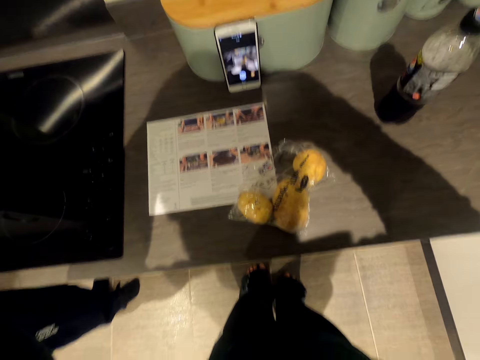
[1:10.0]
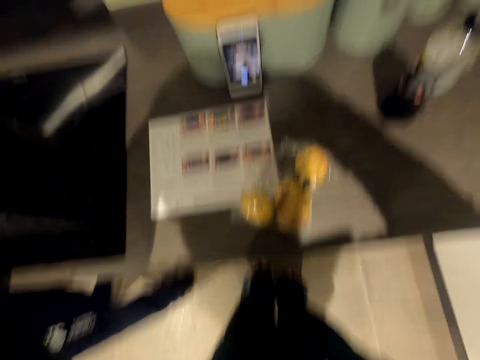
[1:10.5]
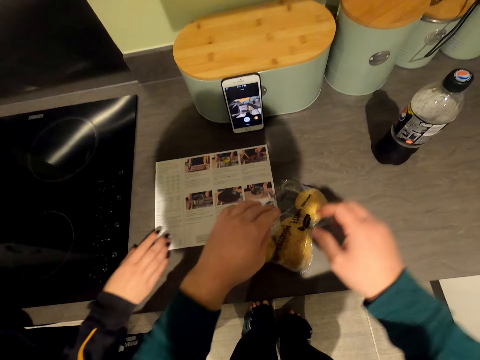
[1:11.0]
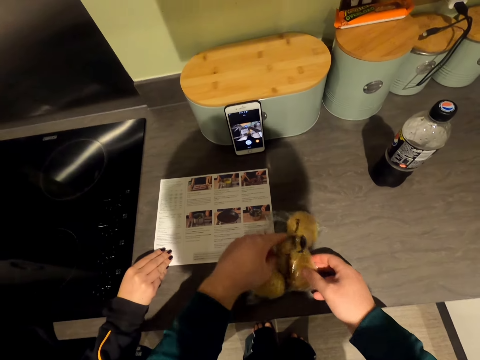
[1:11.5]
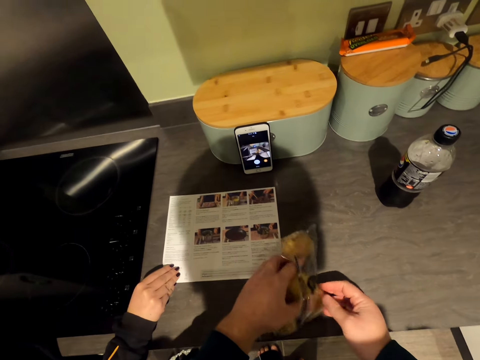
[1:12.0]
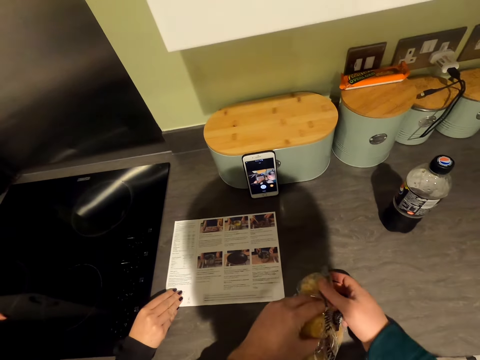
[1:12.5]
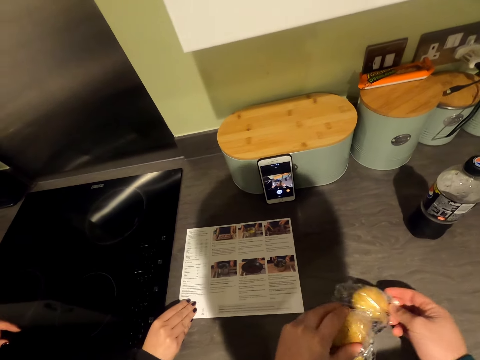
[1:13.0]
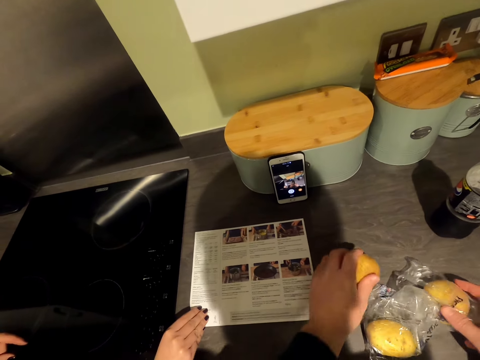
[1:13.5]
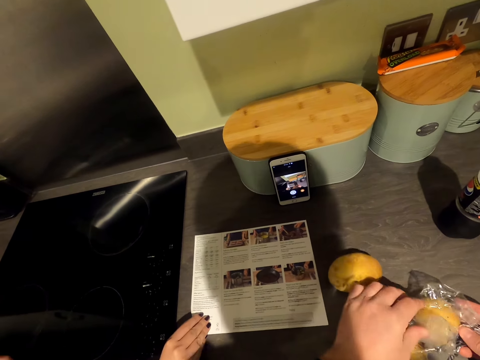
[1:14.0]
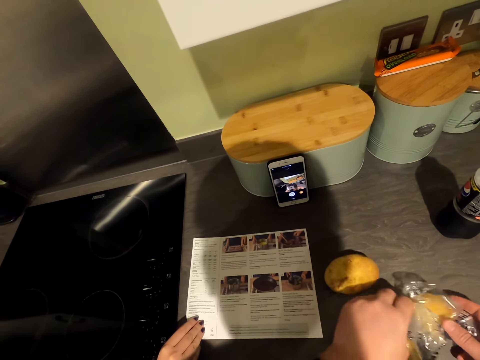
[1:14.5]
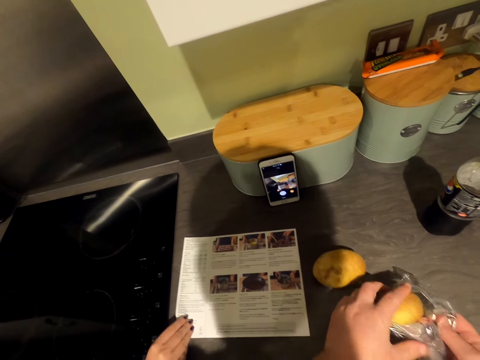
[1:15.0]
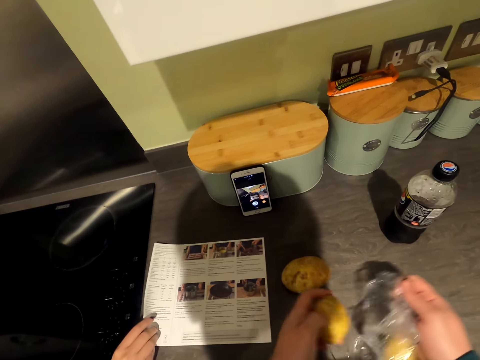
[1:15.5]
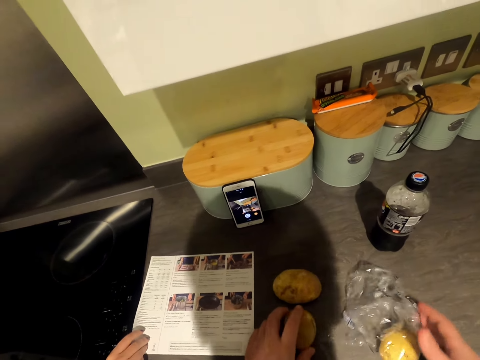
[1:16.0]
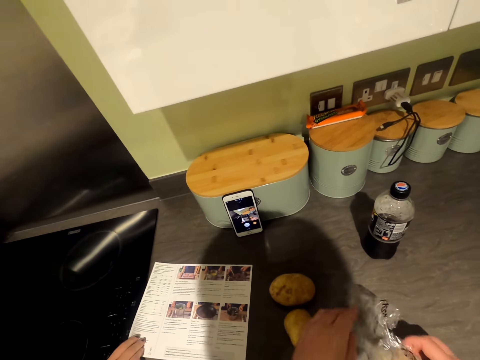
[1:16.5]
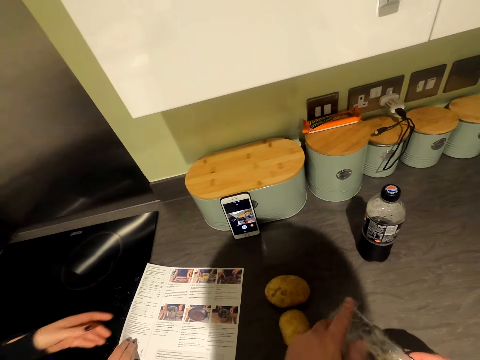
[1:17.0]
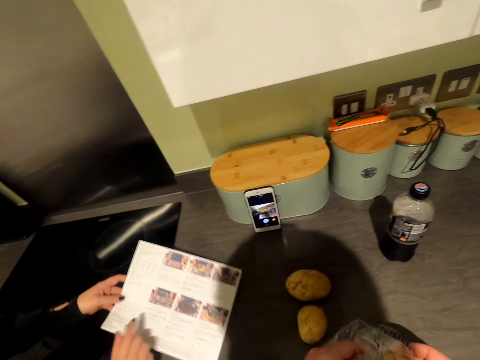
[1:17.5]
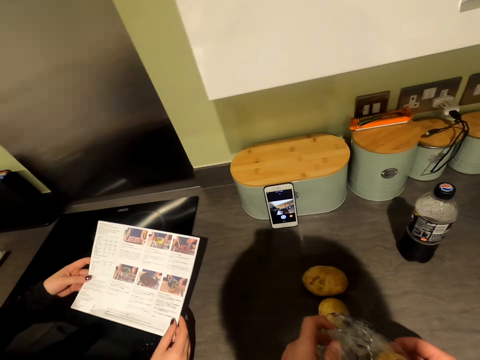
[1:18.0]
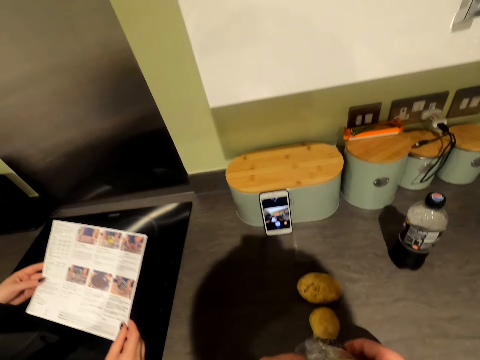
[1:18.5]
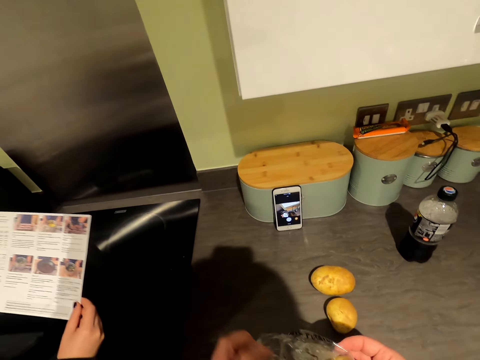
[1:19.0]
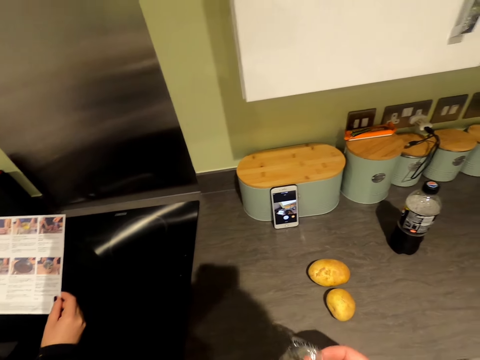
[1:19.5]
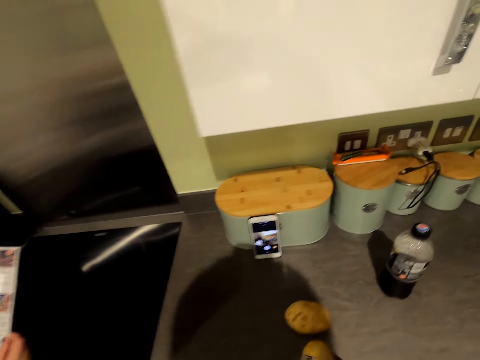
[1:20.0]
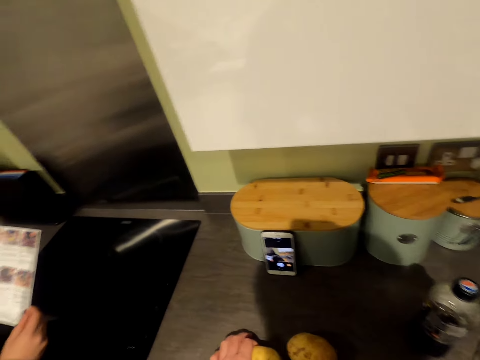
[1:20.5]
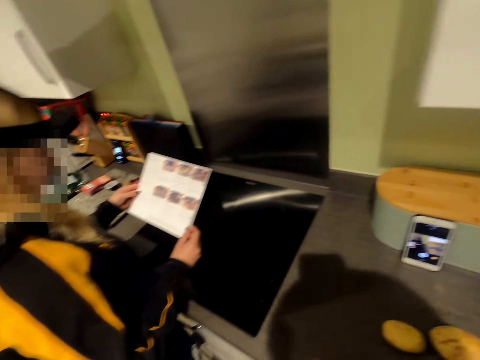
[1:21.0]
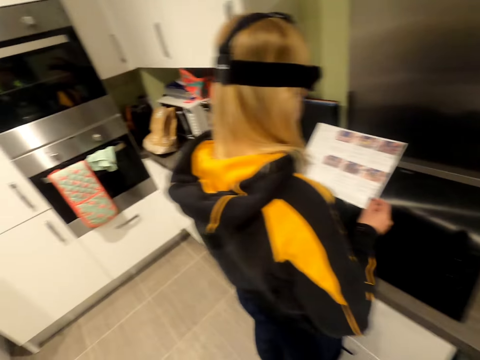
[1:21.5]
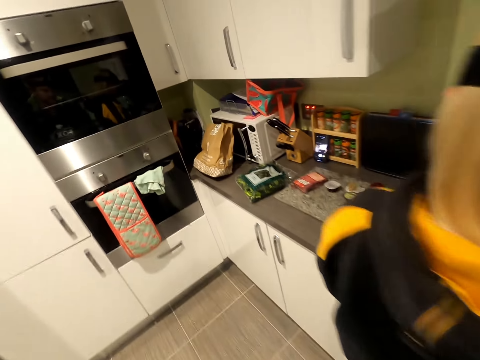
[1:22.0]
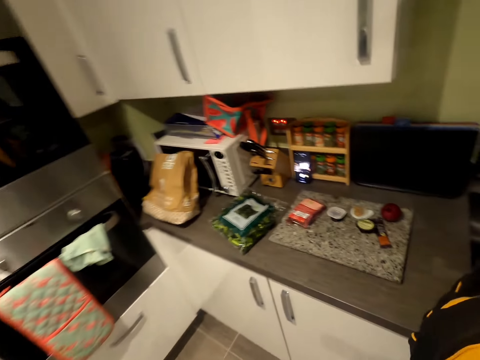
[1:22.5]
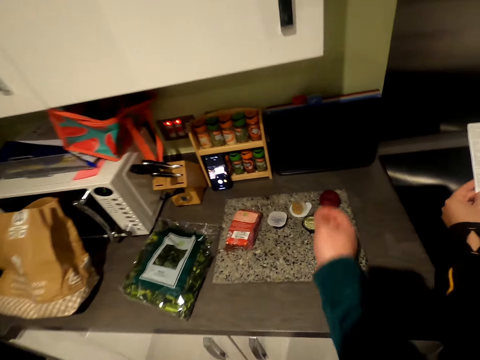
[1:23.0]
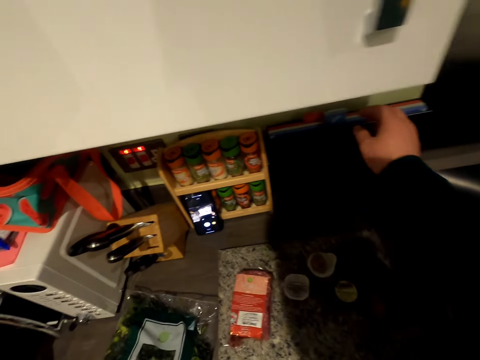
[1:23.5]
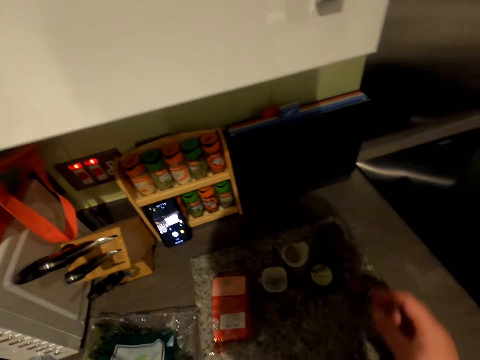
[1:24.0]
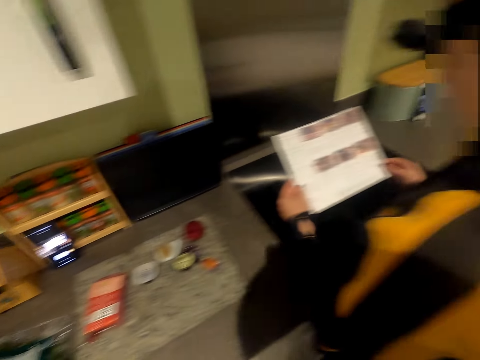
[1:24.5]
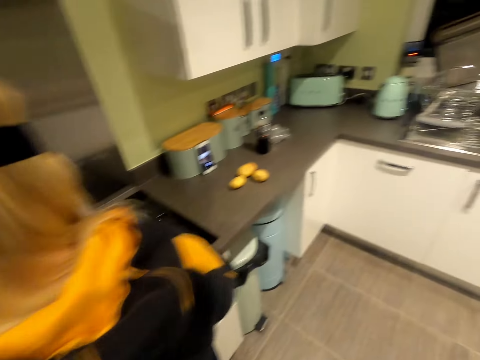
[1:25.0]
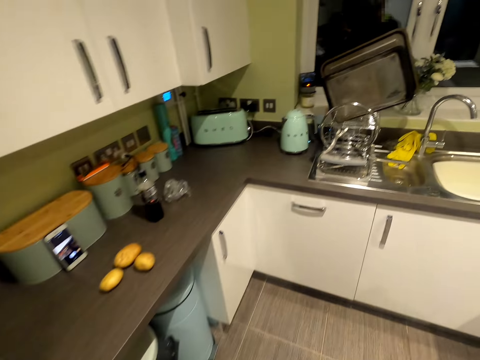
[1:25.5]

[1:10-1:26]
A woman moves in the kitchen, talks in the kitchen and holds the chart or cooking recipe on the cabinet top. The camera wearer holds potatoes from the plain paper bag or plastic bag. He removes the potato from the plastic bag. He talks in the kitchen. He places the potato on the cabinet top. He removes the potato from the plastic bag. He places the potato on the cabinet top. He removes the potato from the plastic bag. The woman picks up the chart, looks at the chart and holds the cooking recipe. The camera wearer places the potato on the cabinet top. He walks in the kitchen. He places his hand on the potatoes.

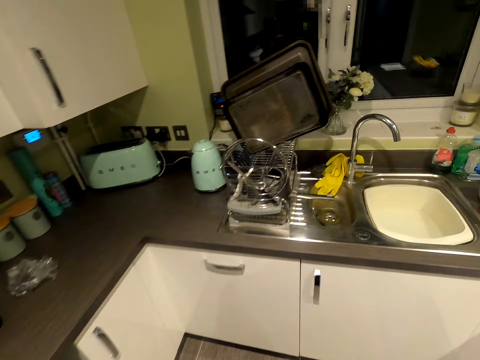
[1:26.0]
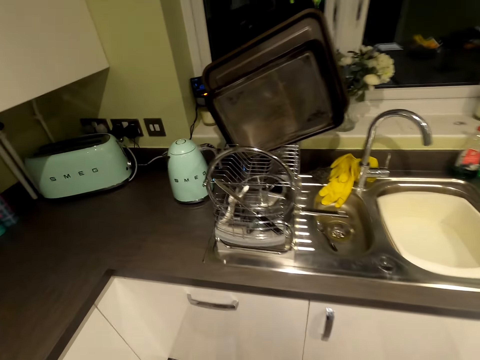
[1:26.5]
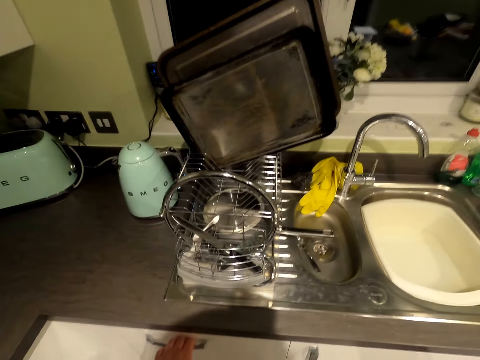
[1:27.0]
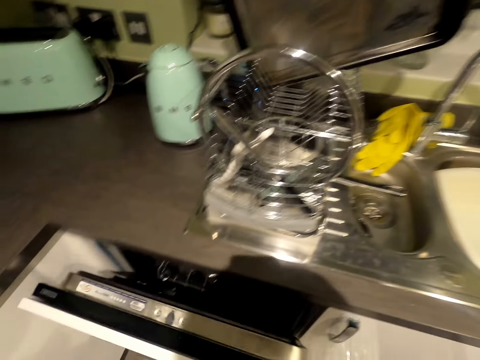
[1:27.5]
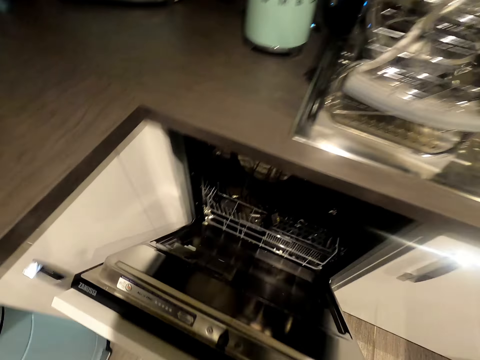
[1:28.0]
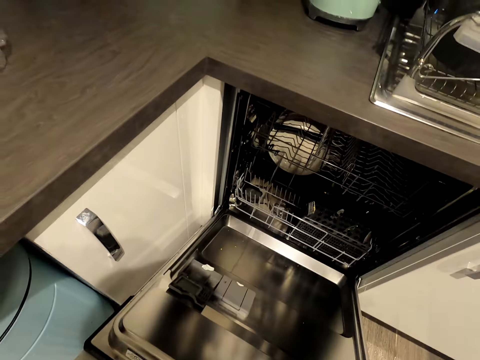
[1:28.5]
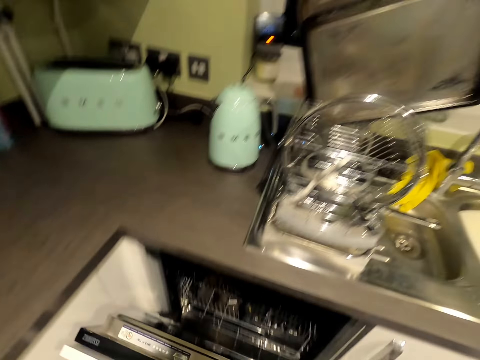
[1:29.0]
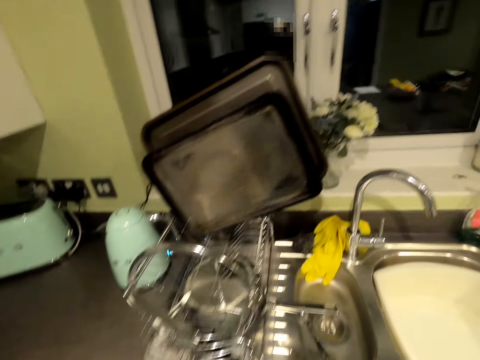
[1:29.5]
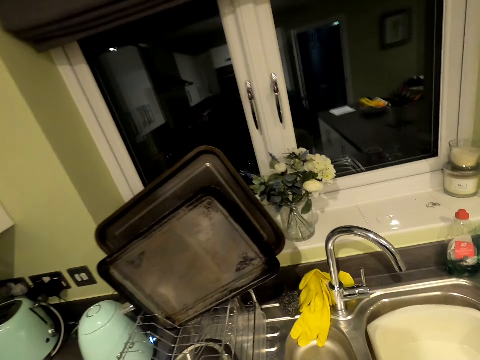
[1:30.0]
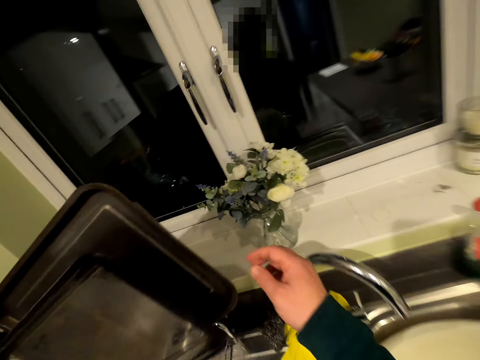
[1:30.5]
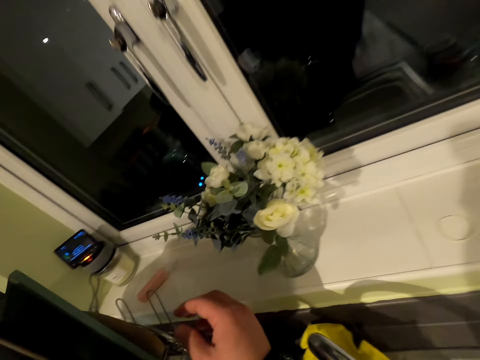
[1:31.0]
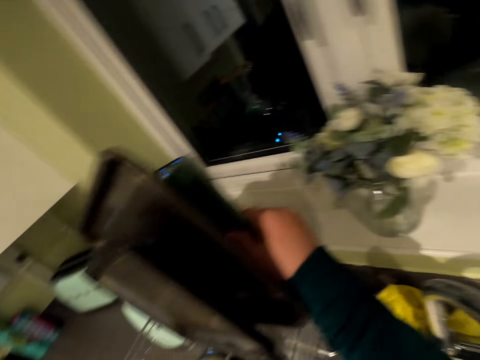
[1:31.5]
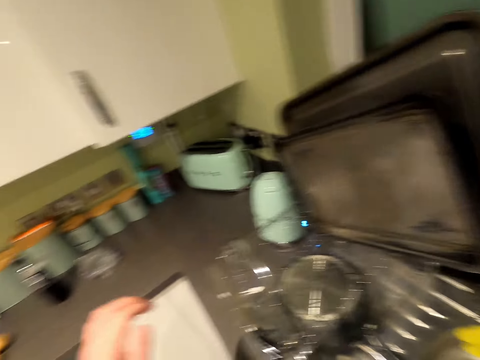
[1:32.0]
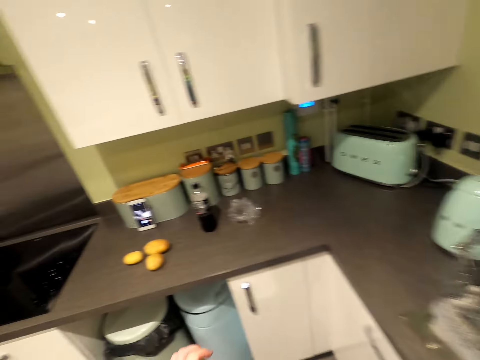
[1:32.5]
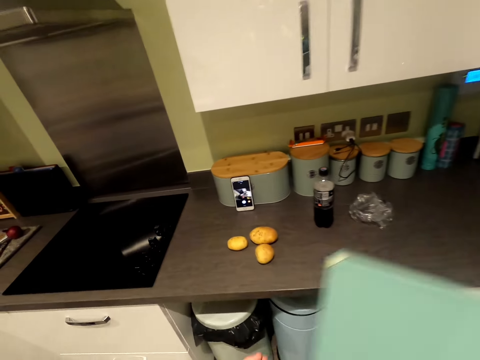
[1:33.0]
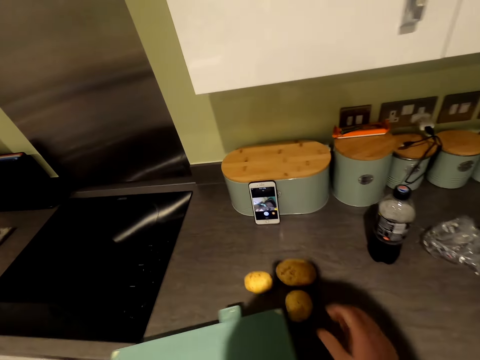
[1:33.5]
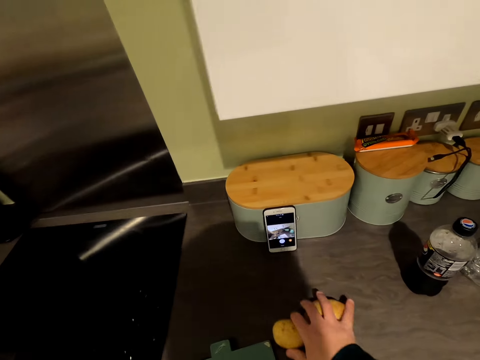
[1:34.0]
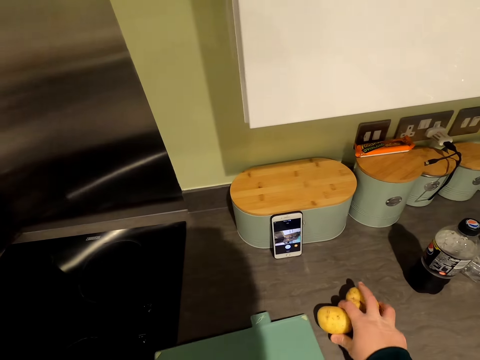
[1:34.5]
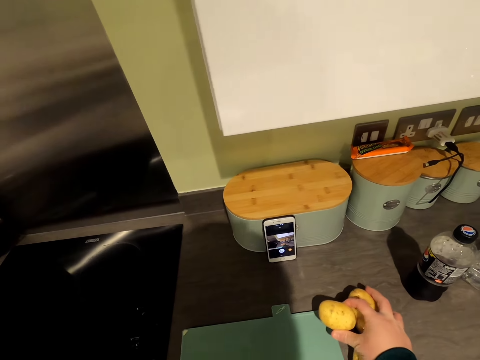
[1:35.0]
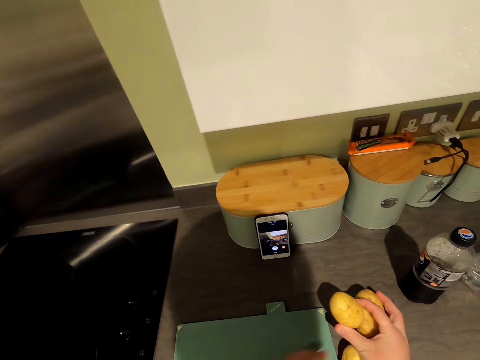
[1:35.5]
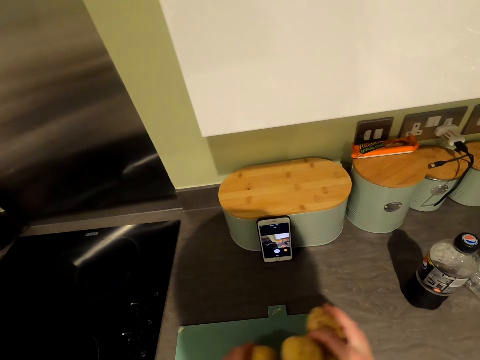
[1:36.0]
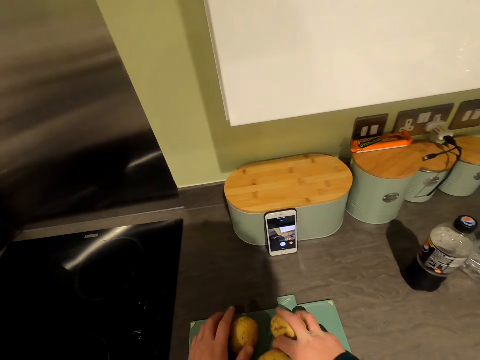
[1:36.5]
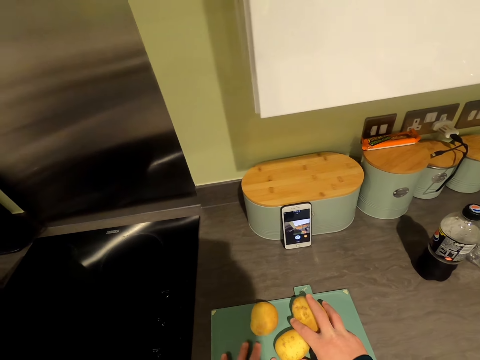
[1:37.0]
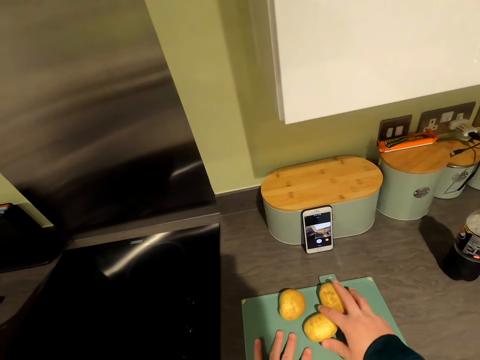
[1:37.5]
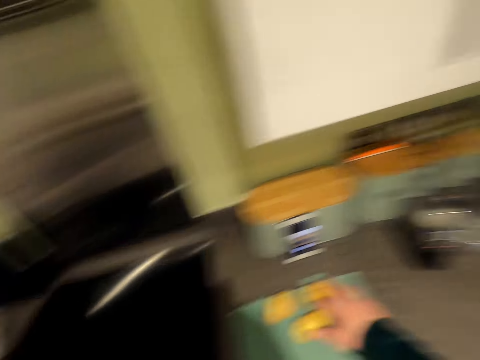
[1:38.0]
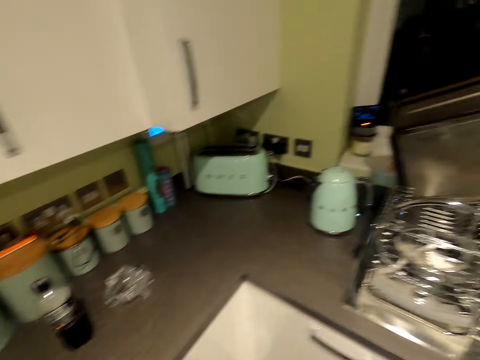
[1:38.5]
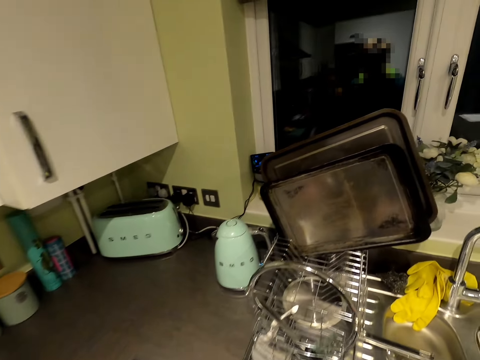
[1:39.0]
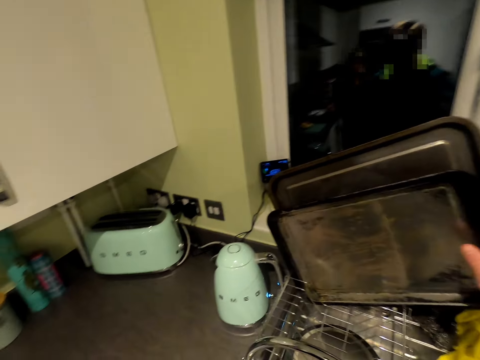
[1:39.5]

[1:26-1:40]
The camera wearer opens the drawer or dishwasher. They close the drawer. They move in the kitchen. They pick up the chopping board from the rack. They talk in the kitchen. They walk in the kitchen. They pick up the potato on the cabinet top. They pull aside the potatoes. They place the chopping board on the cabinet top. They lift something slightly. They place the potato on the chopping board. They drag the chopping board on the cabinet top. They talk in the kitchen. They walk in the kitchen.
